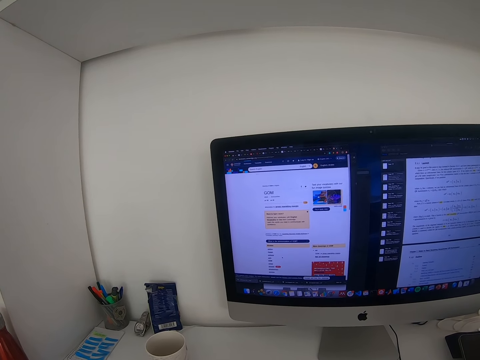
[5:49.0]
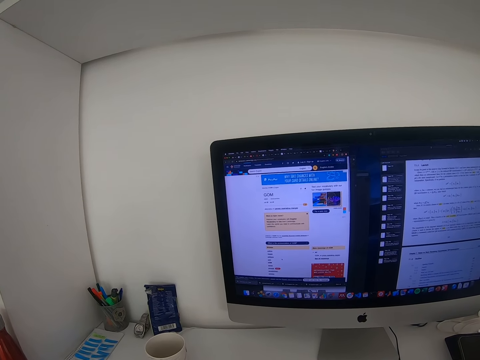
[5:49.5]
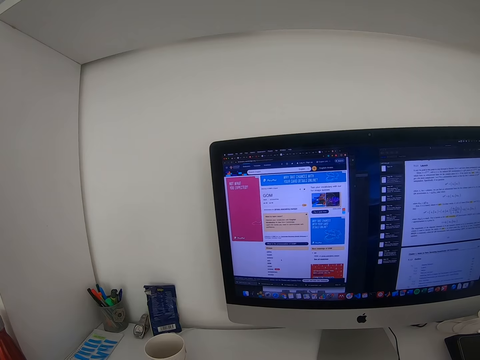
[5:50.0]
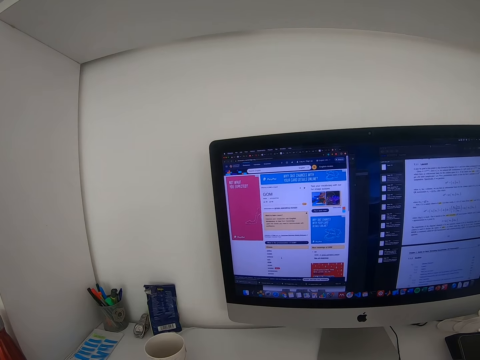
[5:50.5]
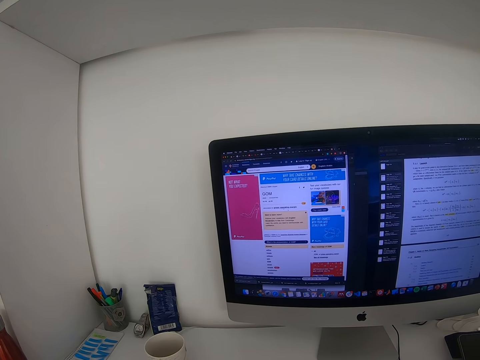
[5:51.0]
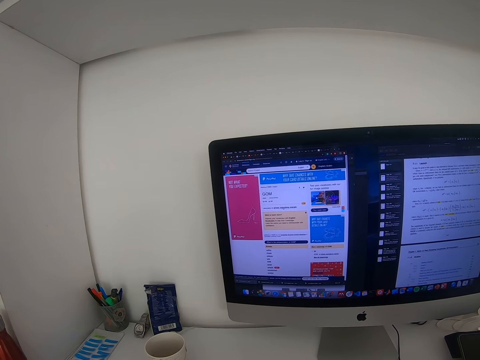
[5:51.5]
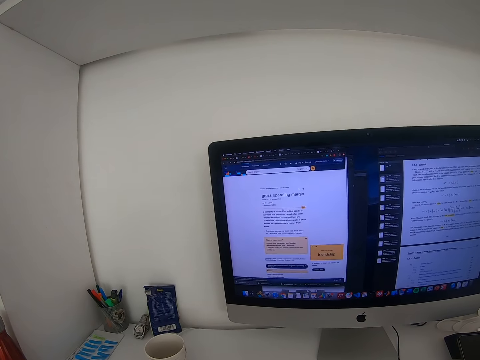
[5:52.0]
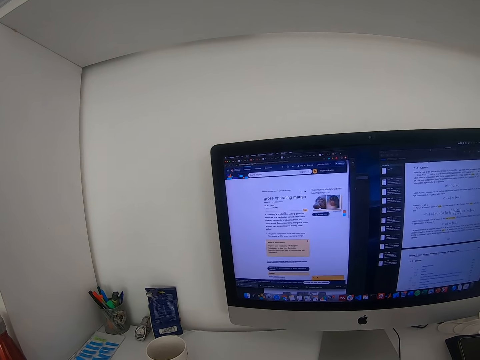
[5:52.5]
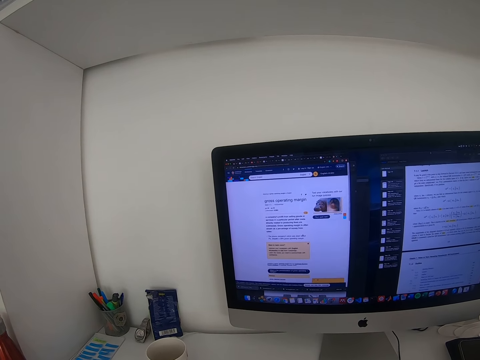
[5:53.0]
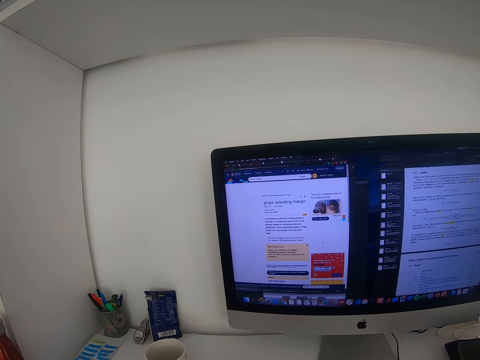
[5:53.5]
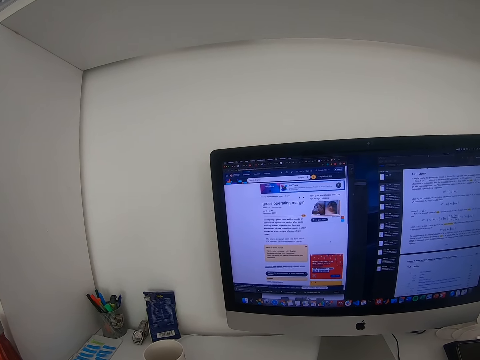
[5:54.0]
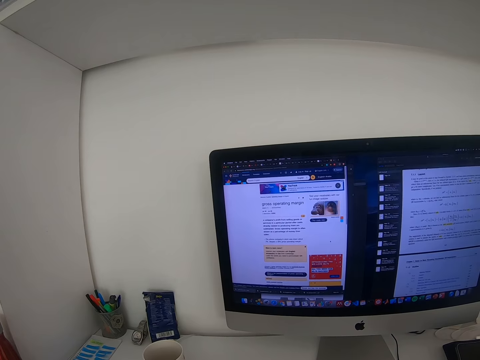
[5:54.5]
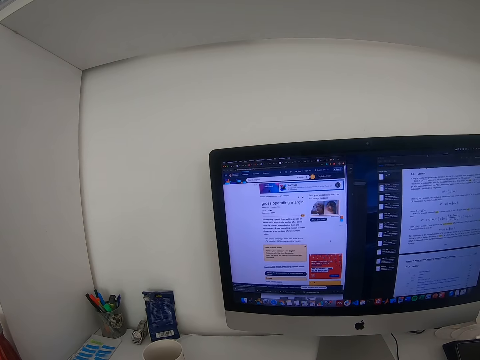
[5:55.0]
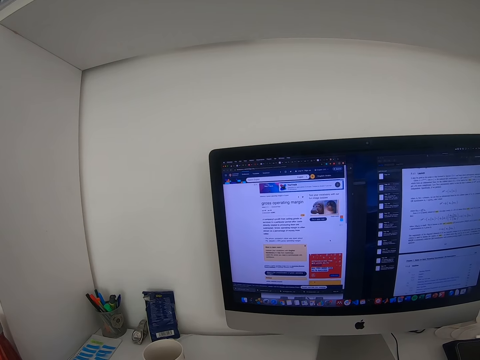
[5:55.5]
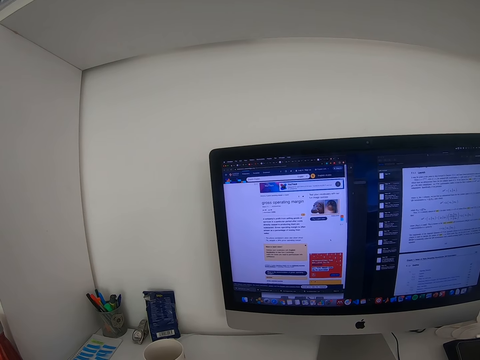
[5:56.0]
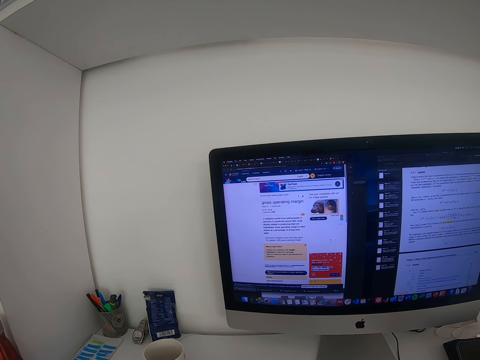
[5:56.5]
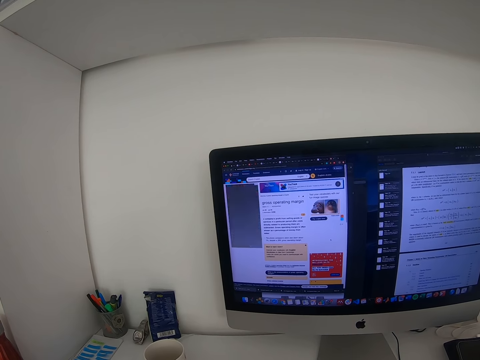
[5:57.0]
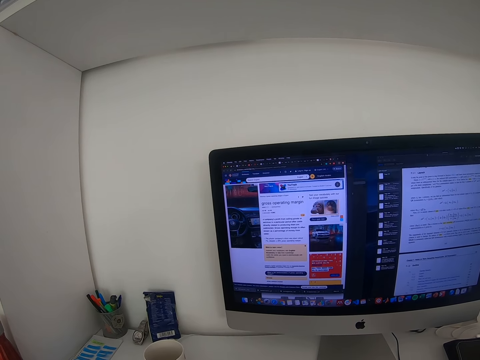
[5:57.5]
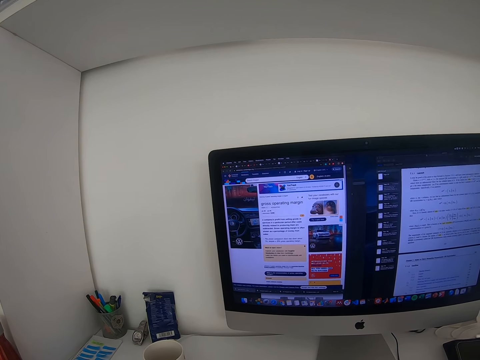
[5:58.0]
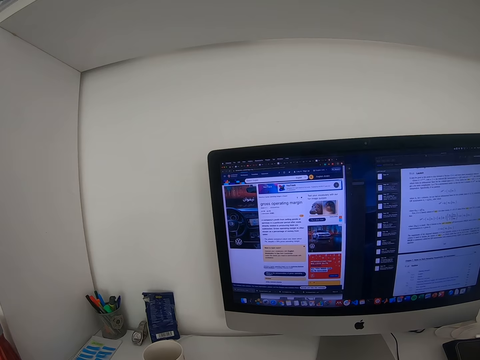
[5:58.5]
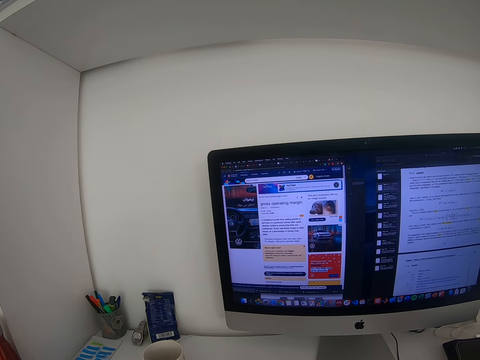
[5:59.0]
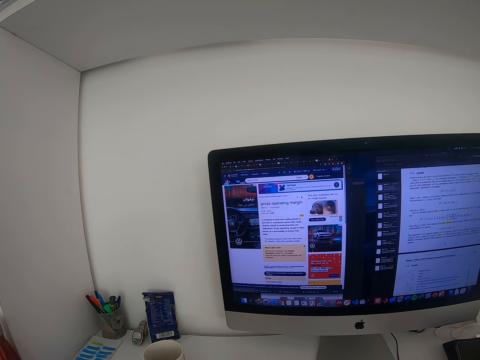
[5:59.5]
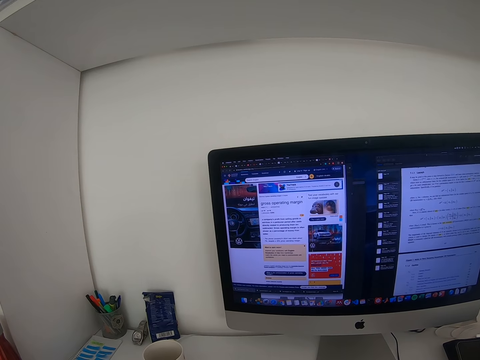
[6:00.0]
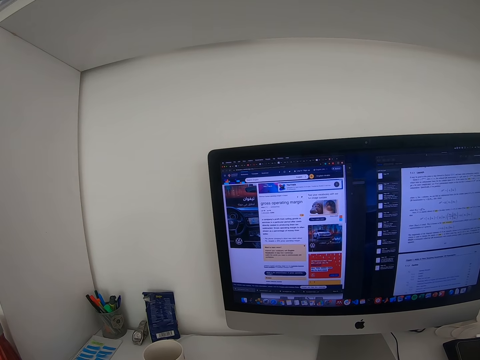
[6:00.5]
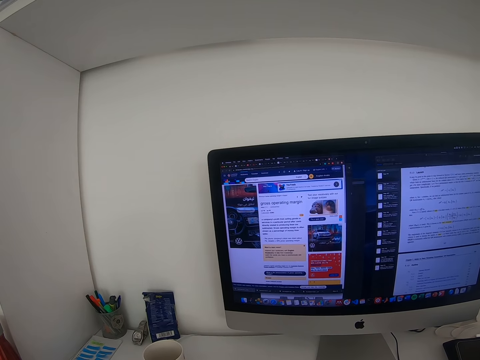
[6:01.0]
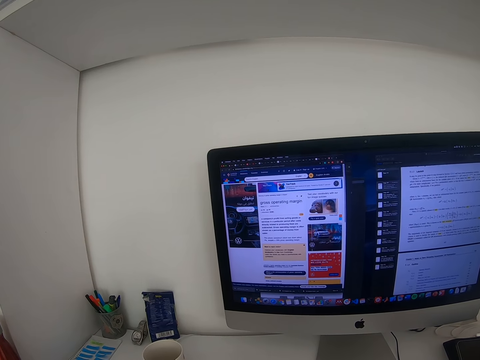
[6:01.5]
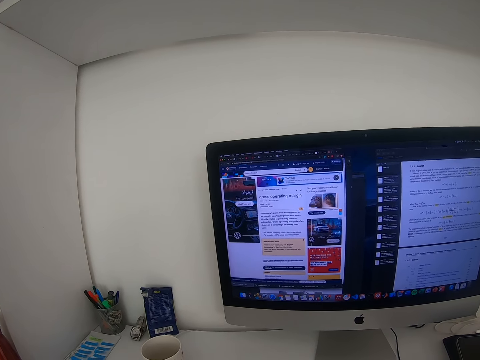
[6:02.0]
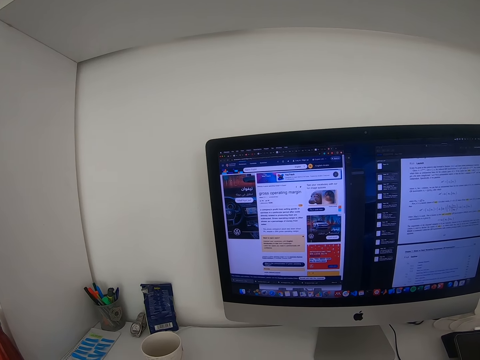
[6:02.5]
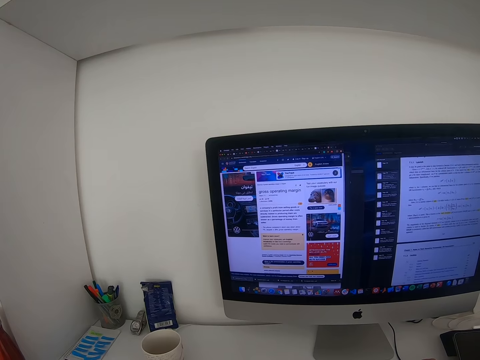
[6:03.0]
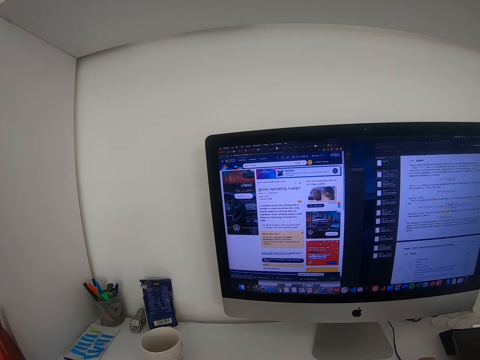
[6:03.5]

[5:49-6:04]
The camera wearer stares at the computer monitor.

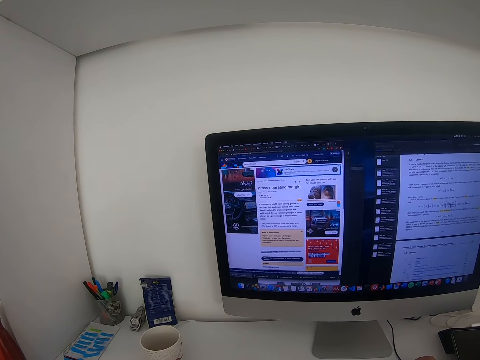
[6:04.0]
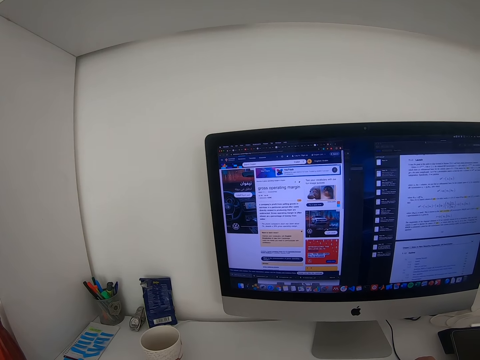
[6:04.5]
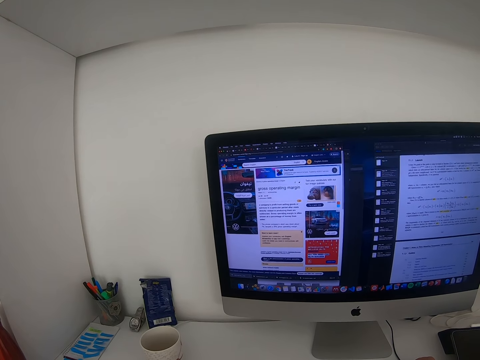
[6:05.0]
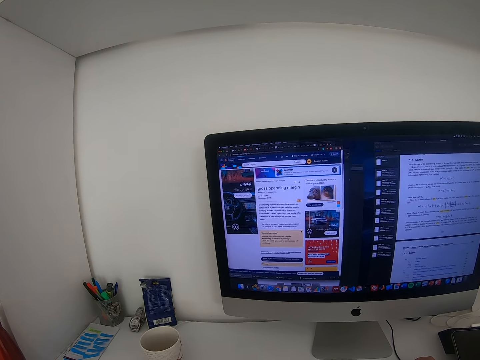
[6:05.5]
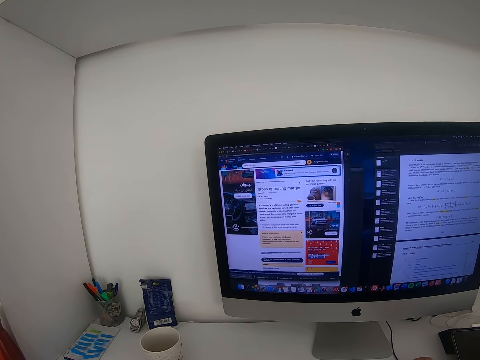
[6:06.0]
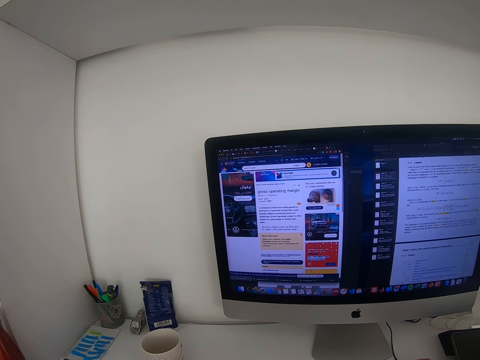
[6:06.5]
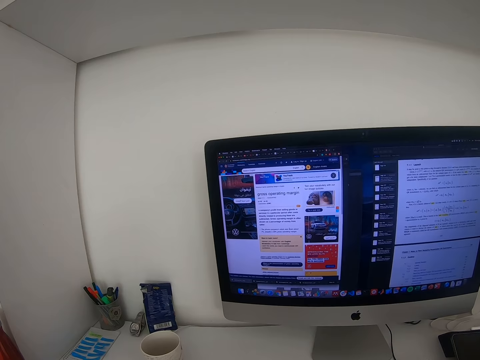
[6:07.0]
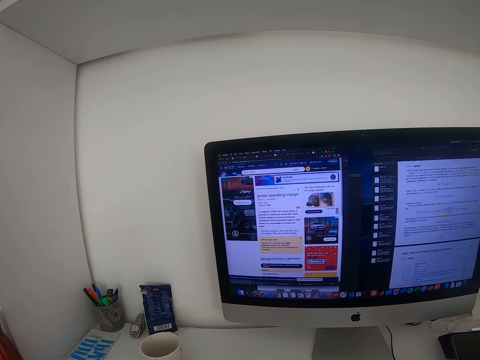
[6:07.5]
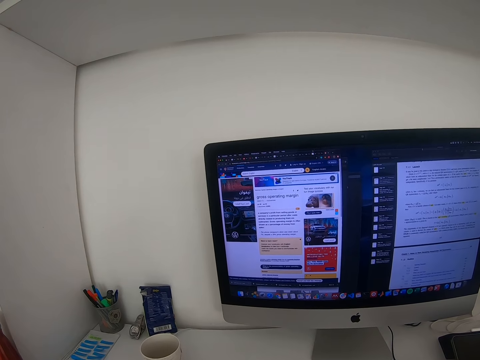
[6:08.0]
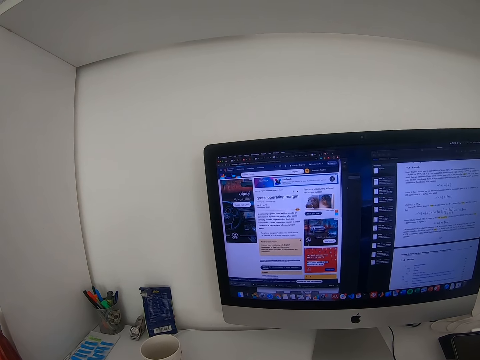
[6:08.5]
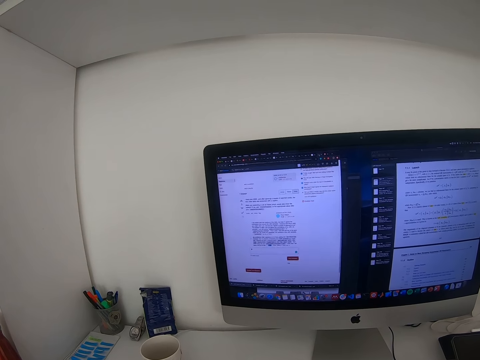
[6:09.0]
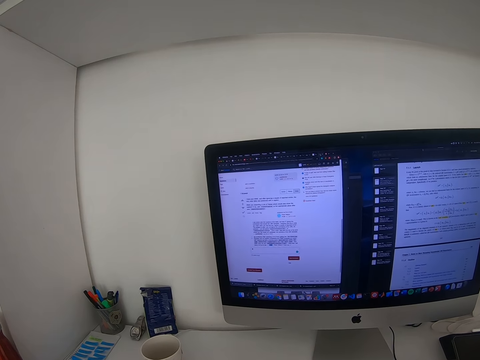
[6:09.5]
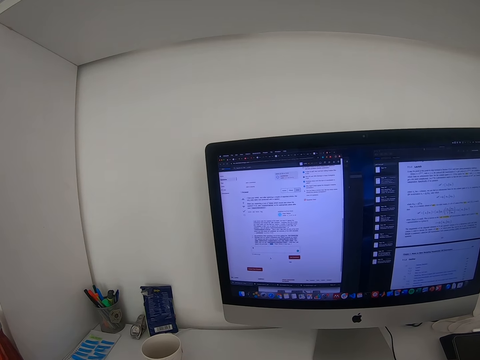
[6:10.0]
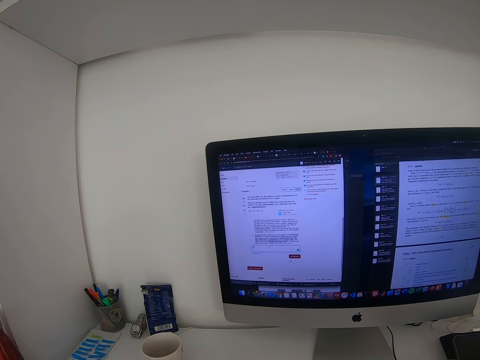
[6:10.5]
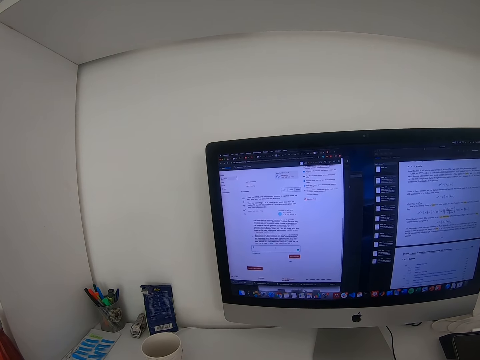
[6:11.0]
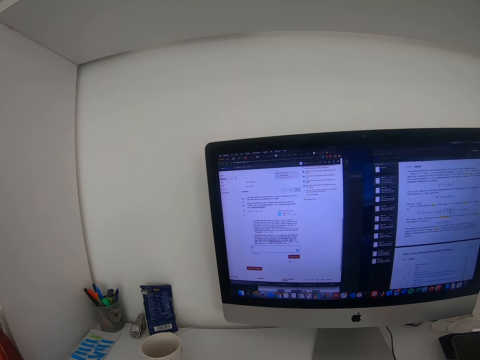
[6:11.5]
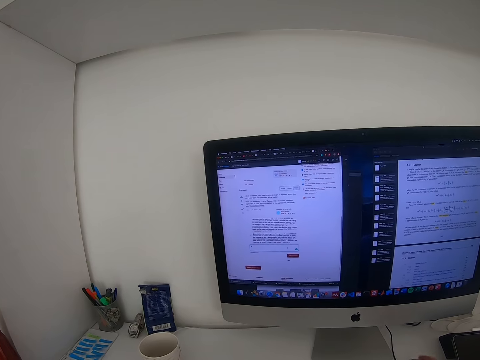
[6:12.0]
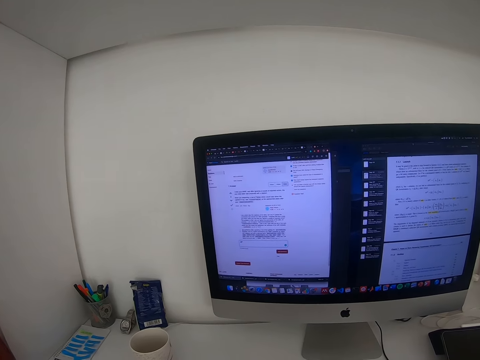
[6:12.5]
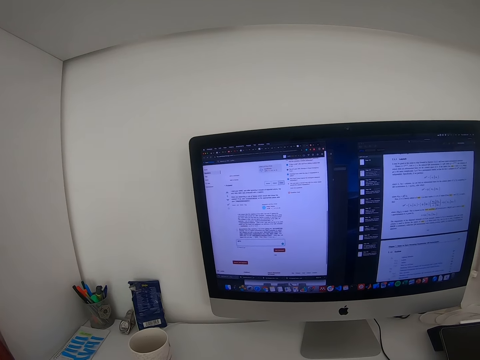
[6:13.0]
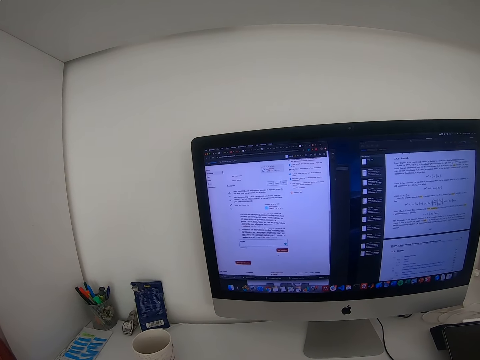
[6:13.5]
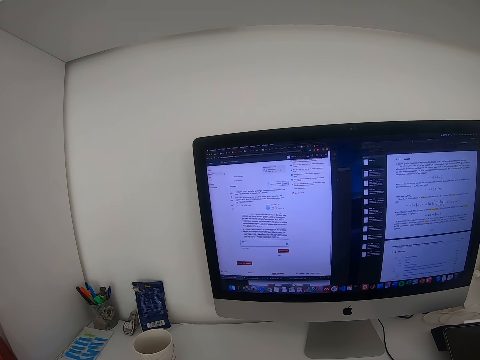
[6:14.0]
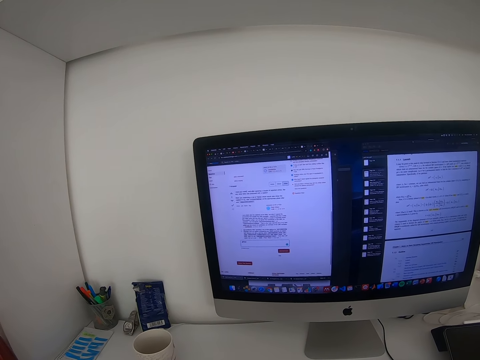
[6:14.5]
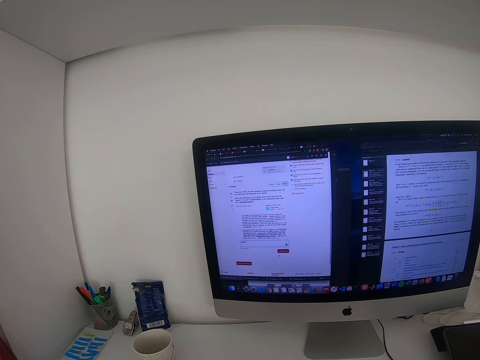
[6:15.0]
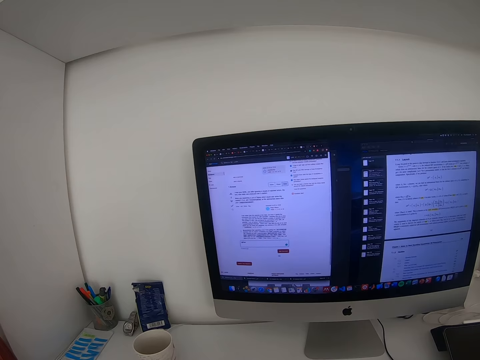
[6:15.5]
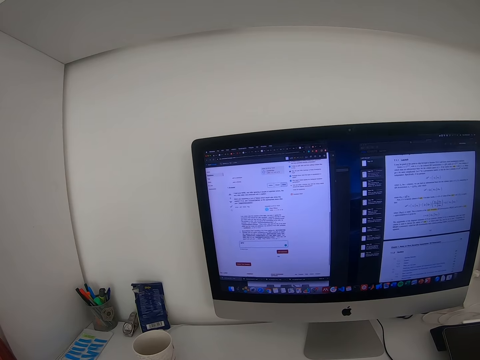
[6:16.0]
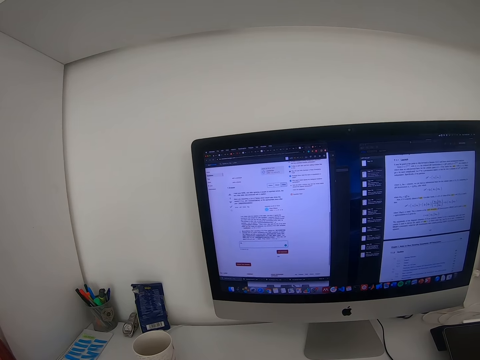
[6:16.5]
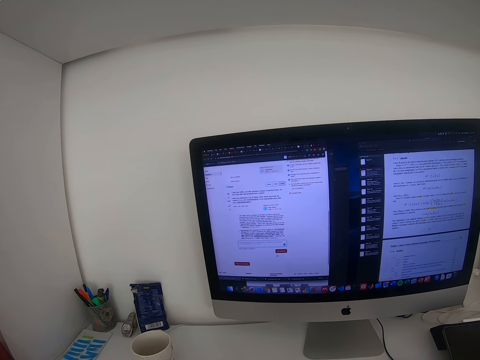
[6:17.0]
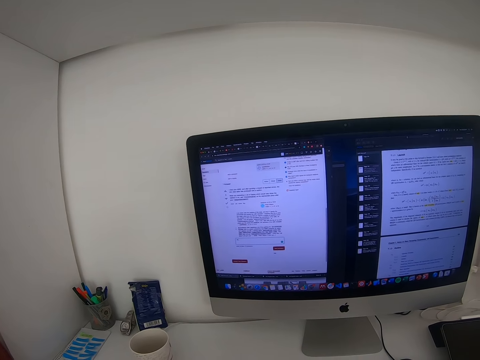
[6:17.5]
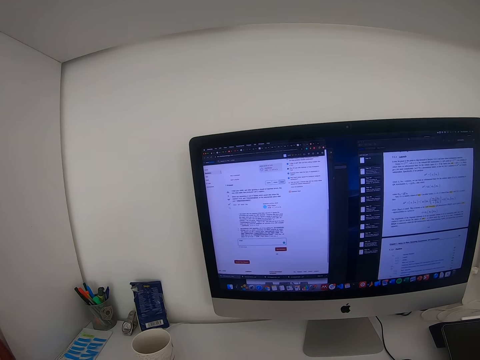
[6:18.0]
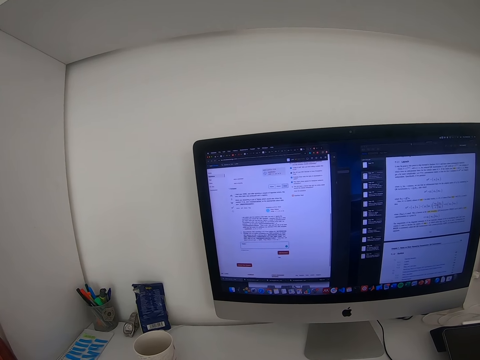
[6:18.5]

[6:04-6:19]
The camera wearer types on the computer keyboard.
